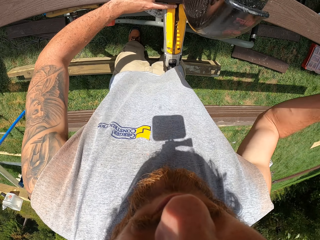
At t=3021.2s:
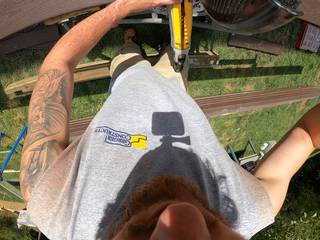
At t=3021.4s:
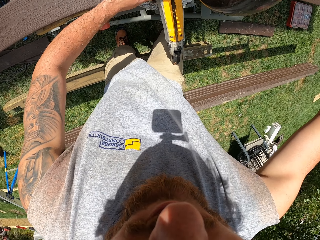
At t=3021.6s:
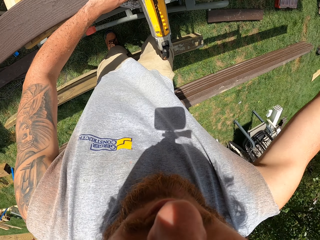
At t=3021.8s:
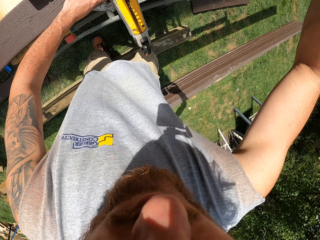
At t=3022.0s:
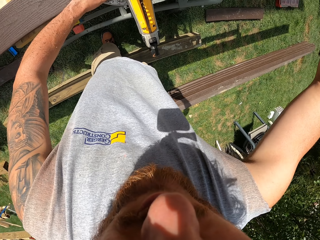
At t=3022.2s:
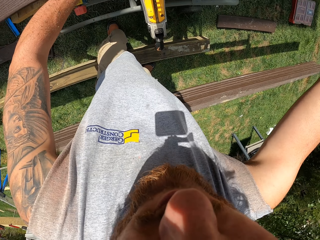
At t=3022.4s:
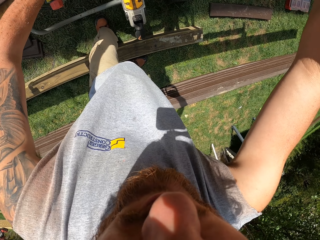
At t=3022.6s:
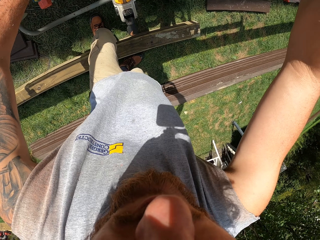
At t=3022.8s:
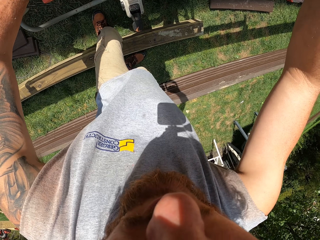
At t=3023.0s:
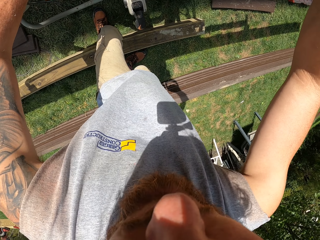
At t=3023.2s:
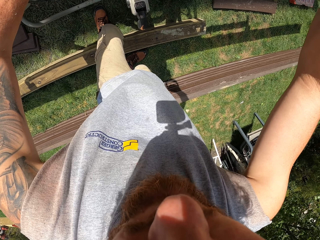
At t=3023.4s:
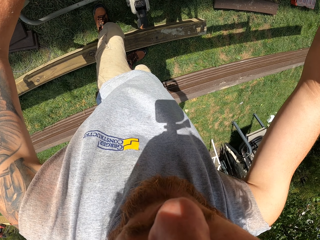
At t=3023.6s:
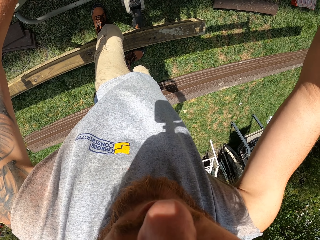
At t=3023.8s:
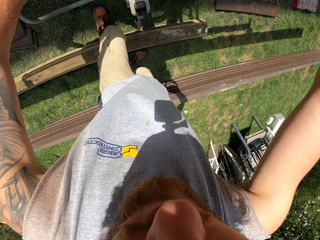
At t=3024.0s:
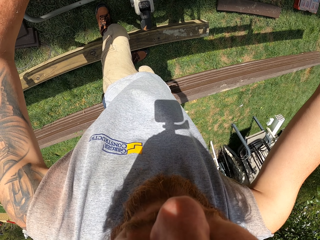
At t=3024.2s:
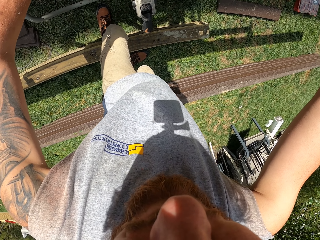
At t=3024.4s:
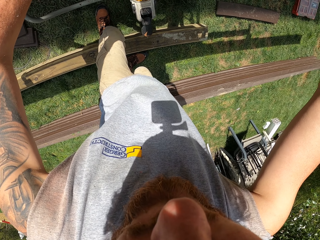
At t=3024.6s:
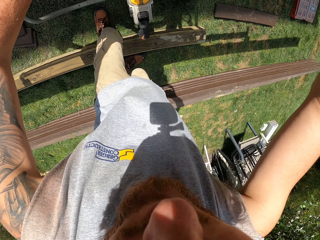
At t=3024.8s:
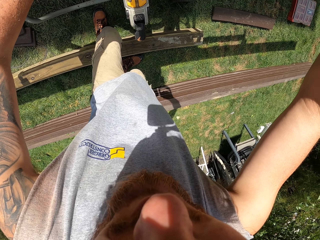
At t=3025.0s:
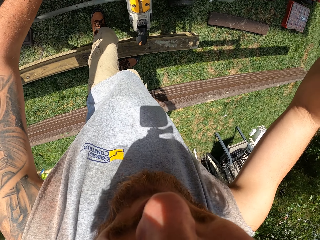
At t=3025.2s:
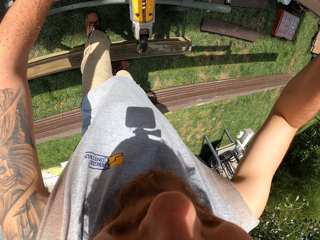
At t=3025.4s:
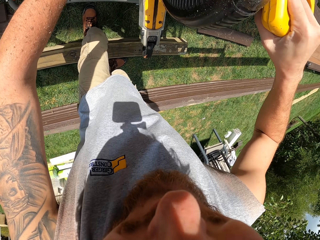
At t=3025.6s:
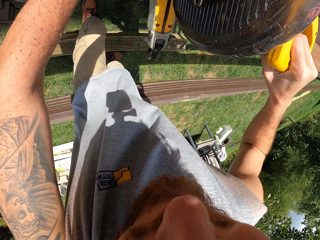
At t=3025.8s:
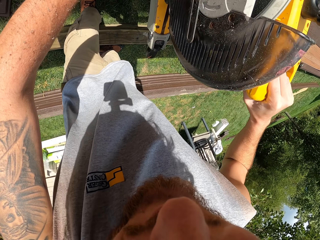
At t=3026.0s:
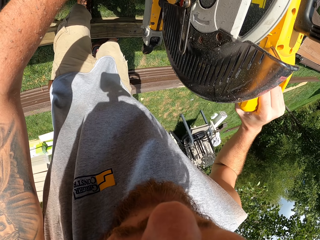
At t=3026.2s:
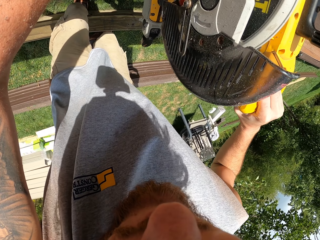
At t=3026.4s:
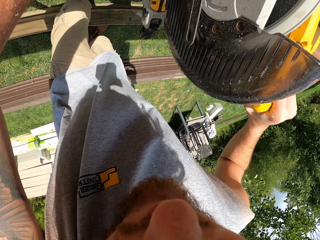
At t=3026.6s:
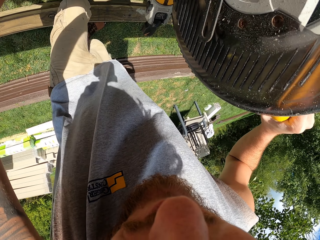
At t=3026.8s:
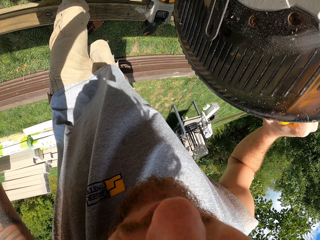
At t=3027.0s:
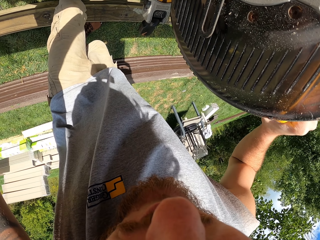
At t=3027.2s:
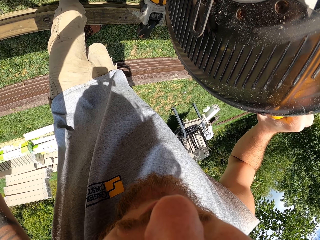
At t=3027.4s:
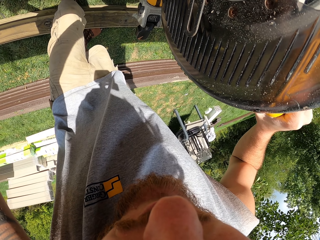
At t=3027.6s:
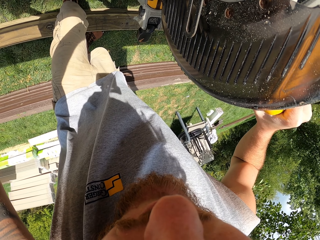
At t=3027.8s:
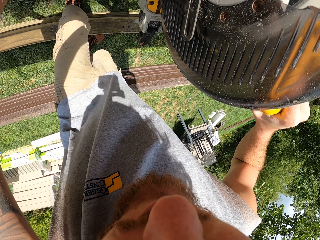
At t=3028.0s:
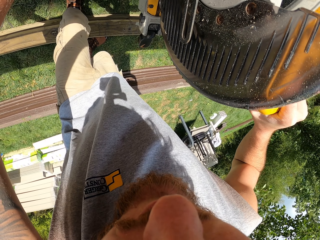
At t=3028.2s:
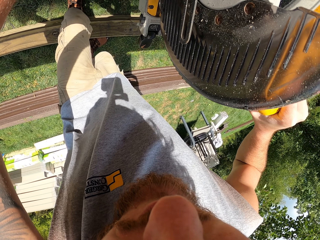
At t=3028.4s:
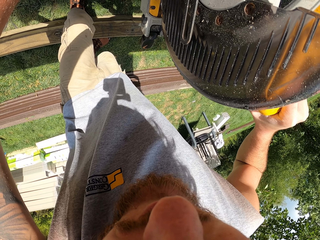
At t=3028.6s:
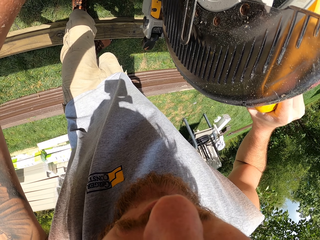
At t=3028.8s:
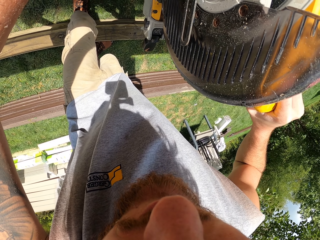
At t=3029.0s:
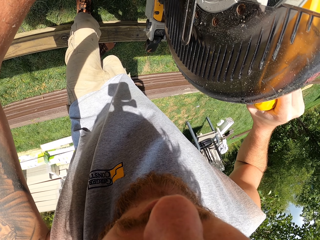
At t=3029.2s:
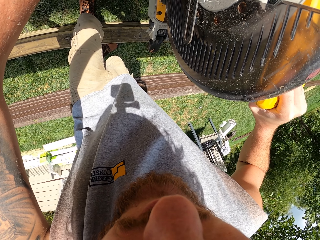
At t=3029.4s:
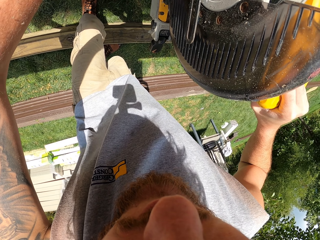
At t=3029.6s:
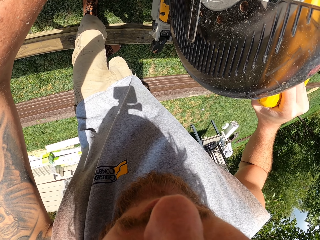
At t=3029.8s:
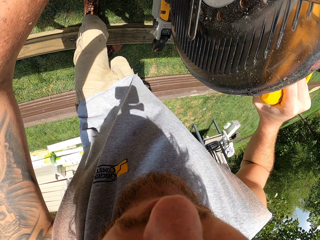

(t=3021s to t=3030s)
The camera wearer holds an electric wood cutting machine. They cut a piece of wood with the wood cutting machine.

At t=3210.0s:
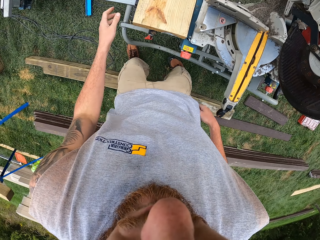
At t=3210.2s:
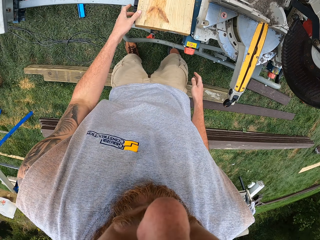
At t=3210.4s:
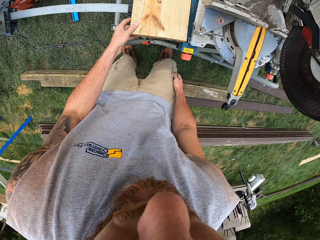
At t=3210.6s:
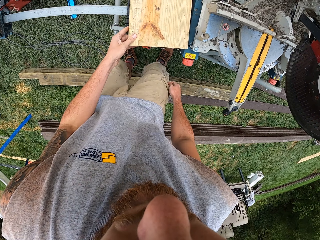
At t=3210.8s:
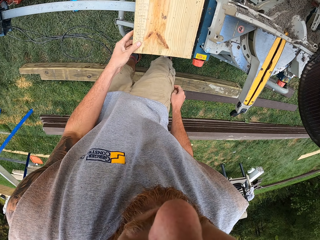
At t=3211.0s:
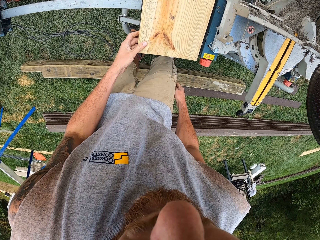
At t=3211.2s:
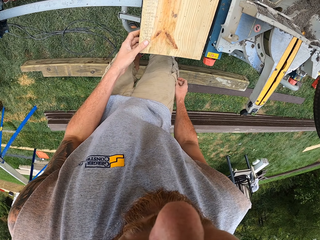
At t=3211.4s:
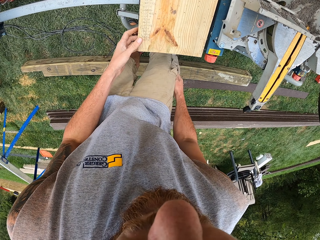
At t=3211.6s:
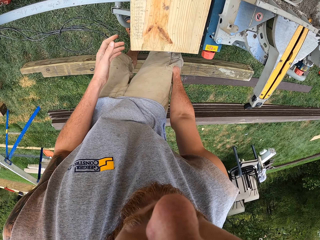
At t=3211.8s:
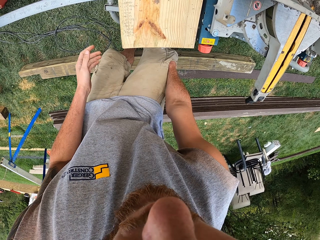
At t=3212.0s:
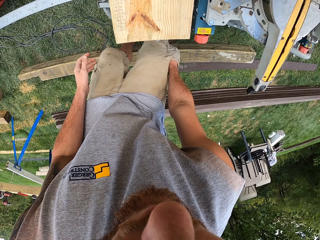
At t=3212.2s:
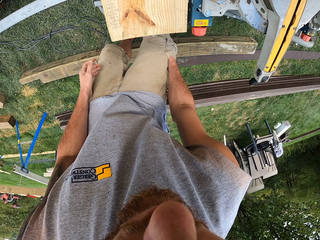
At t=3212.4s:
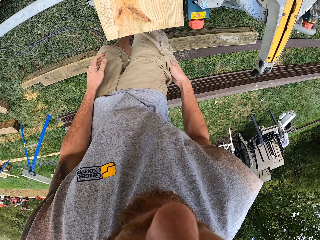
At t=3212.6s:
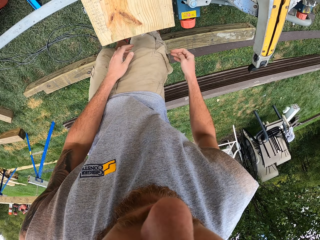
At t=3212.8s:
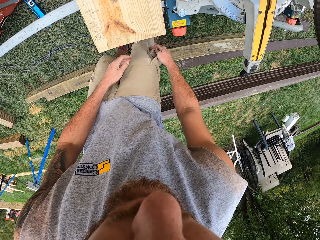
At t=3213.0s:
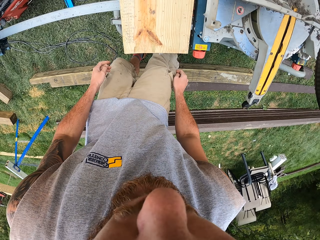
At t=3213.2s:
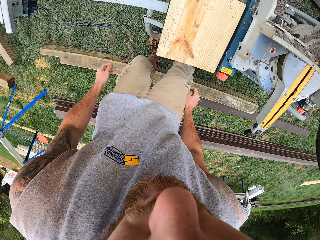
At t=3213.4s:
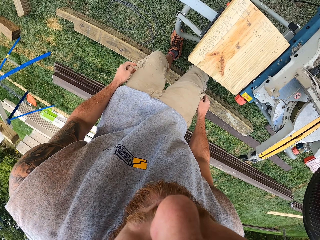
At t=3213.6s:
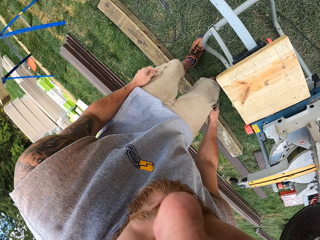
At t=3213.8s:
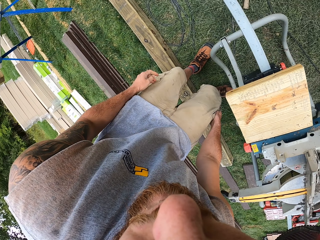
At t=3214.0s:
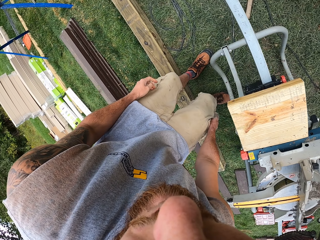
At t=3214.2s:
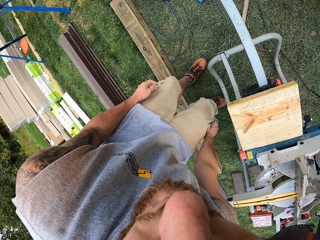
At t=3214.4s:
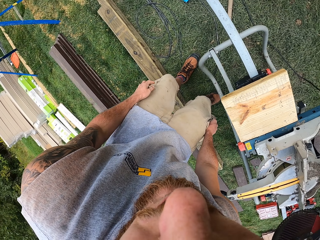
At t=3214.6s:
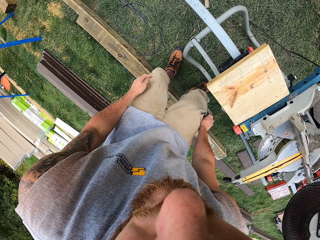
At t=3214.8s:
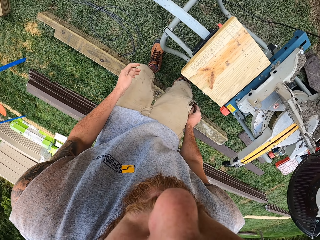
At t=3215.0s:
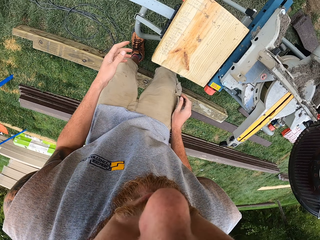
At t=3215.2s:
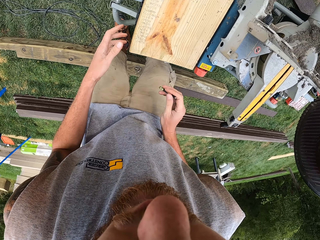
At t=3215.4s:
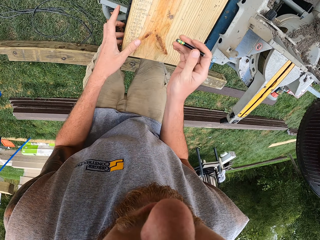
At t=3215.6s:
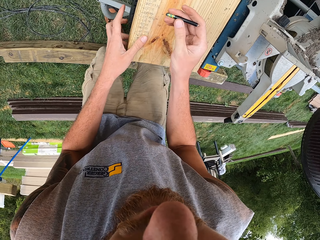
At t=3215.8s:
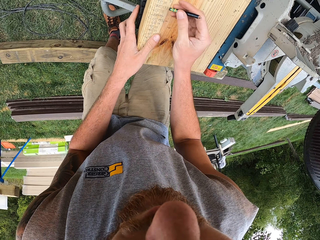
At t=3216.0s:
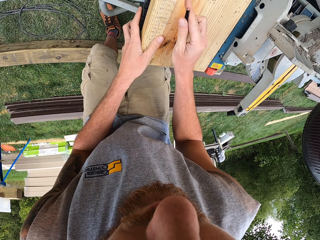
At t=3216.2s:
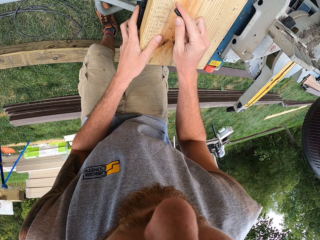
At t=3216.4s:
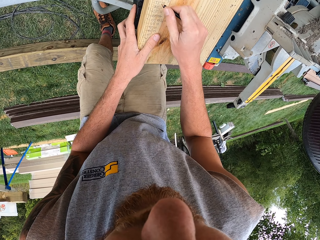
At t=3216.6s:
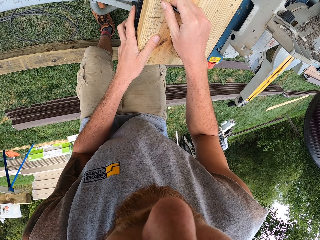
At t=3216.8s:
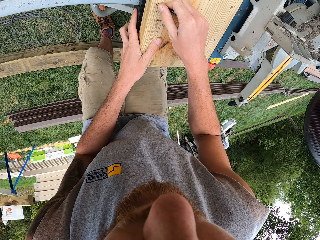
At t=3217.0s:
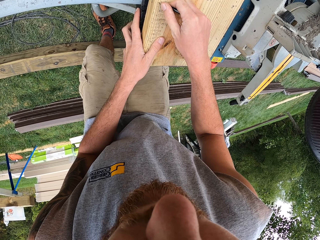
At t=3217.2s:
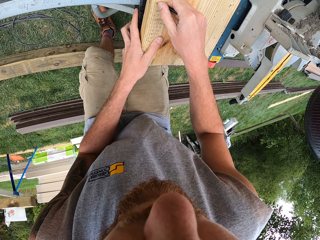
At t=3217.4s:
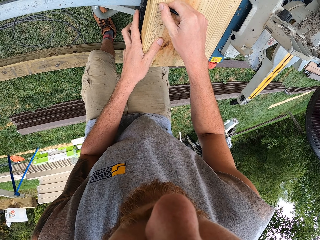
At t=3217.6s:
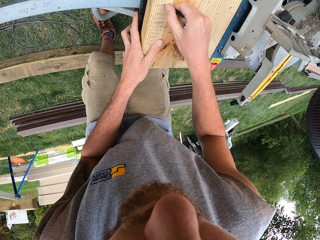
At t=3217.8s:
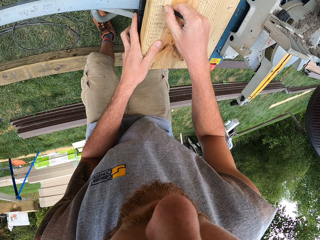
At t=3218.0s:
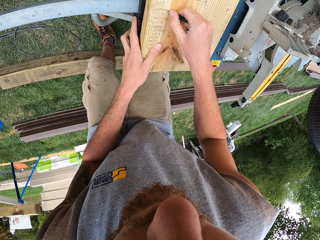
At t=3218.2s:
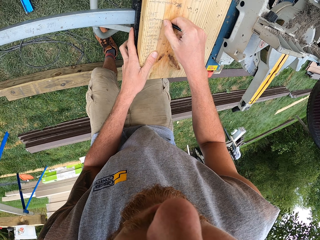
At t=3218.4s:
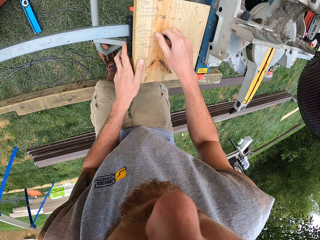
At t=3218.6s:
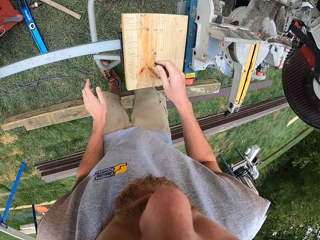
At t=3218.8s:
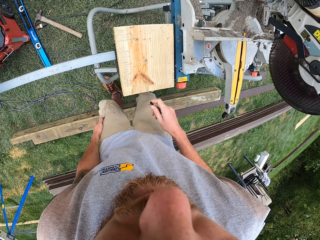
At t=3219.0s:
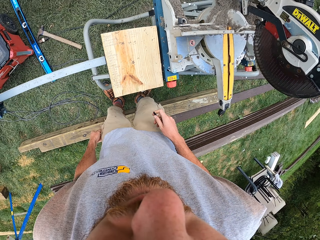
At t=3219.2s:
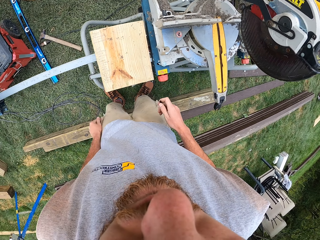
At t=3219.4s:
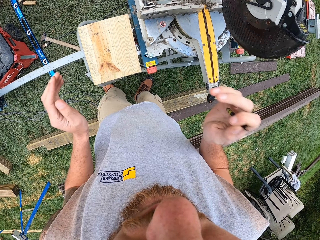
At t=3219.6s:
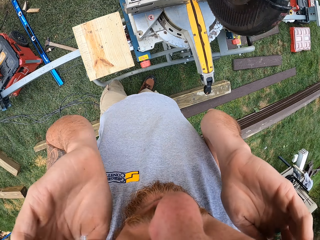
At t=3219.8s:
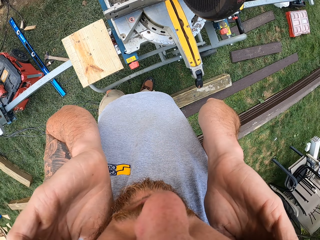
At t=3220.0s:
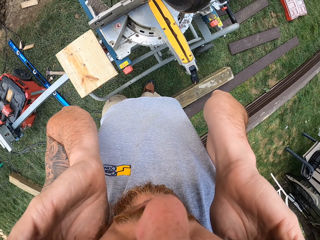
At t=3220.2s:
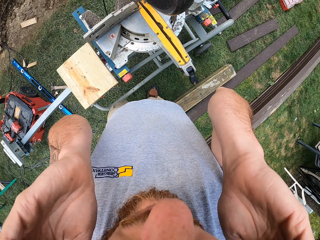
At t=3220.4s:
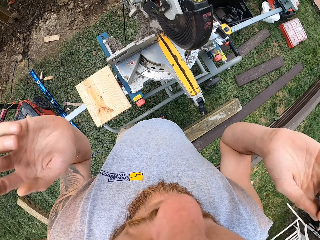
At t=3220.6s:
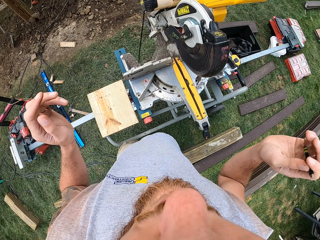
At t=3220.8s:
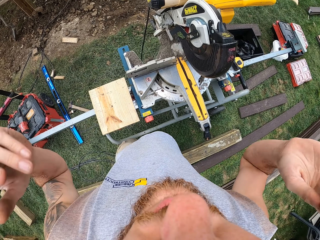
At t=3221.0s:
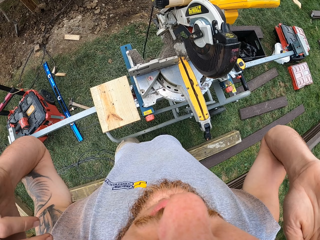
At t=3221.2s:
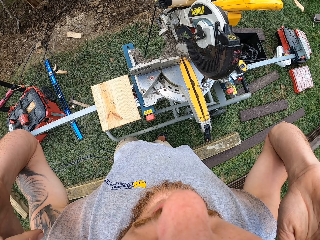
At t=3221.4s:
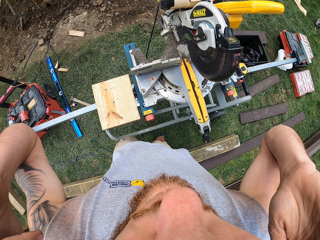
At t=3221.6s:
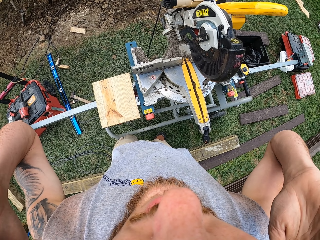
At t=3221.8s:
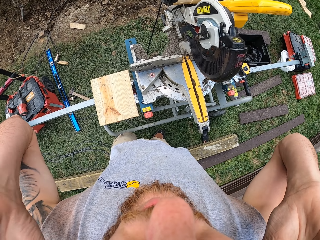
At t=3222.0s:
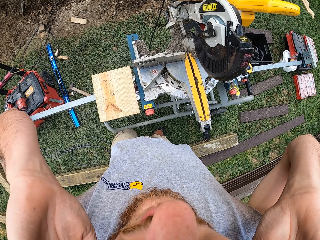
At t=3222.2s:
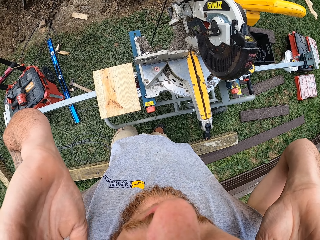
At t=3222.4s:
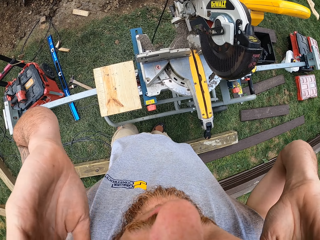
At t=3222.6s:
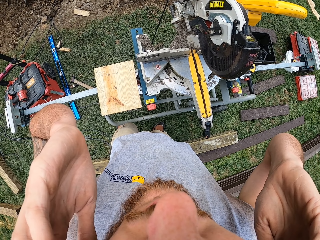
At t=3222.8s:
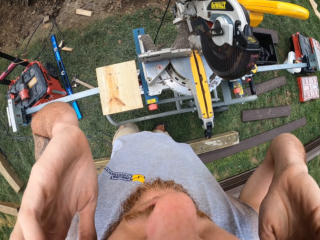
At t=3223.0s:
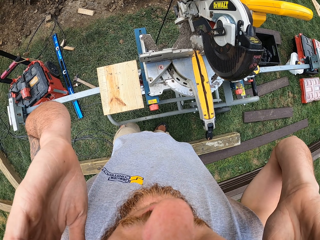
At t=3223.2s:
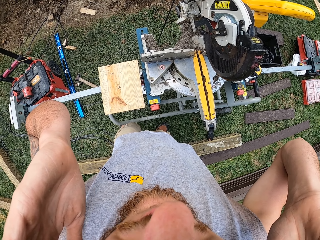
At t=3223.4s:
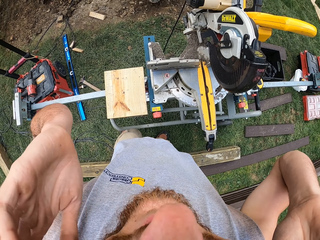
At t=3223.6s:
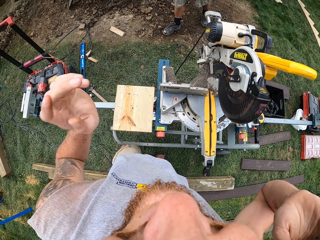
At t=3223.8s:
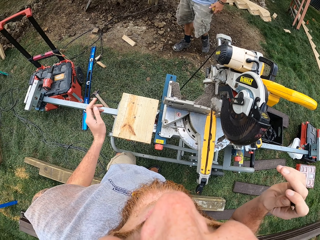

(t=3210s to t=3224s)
The camera wearer holds a block of wood. He picks the wood. He puts his right hand into his pocket. He inspects his pocket. He looks around. He removes a pencil from his pocket. He holds the block of wood. He adjusts the pencil. He marks the block of wood. He touches his left pocket. He stares at the wood. He adjusts the body camera.
